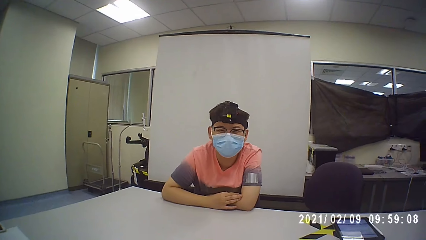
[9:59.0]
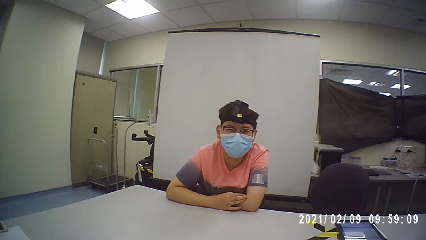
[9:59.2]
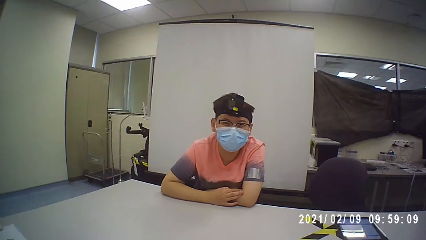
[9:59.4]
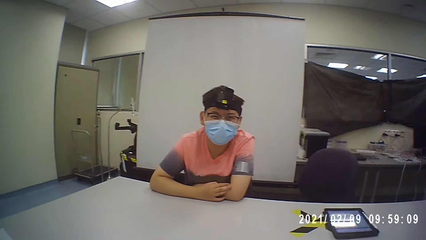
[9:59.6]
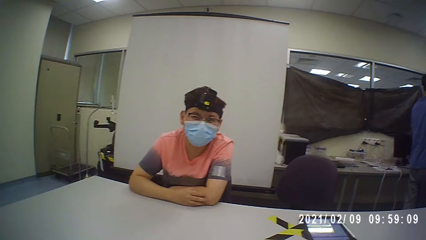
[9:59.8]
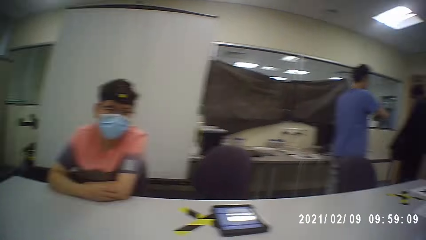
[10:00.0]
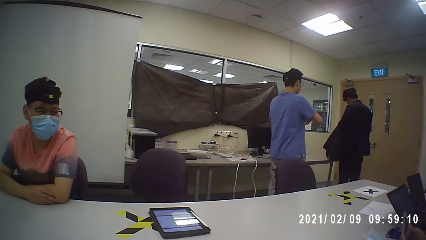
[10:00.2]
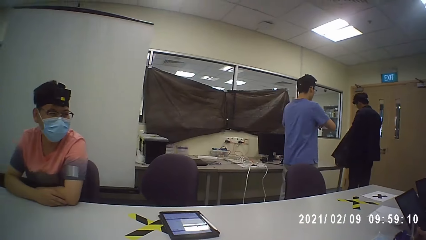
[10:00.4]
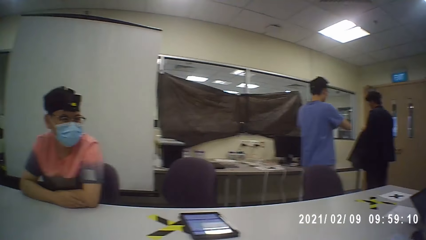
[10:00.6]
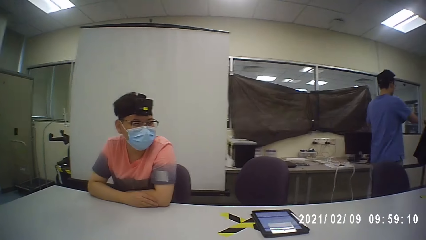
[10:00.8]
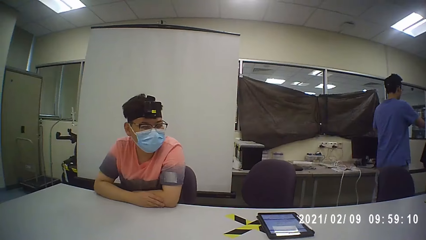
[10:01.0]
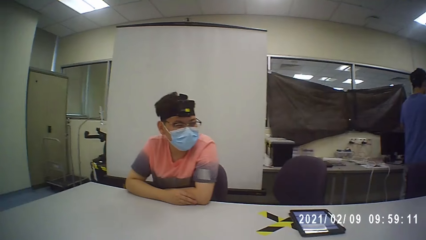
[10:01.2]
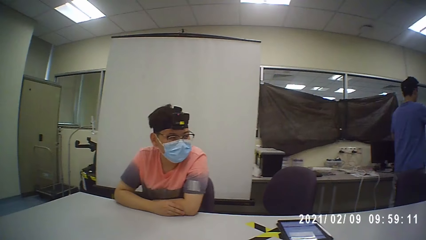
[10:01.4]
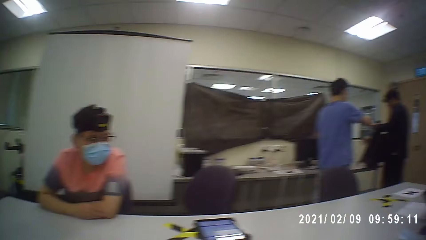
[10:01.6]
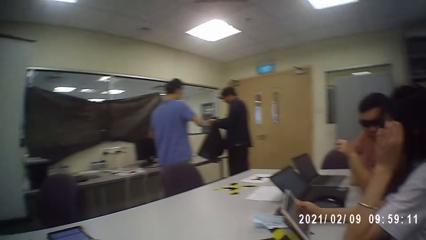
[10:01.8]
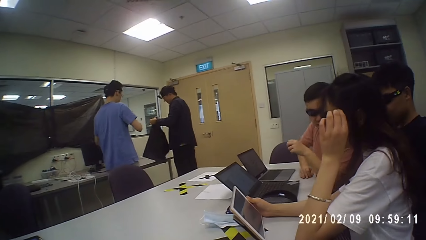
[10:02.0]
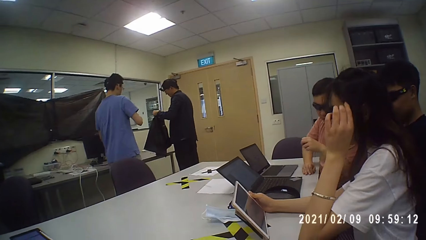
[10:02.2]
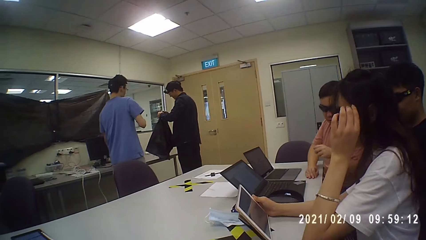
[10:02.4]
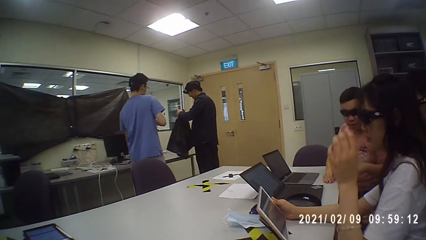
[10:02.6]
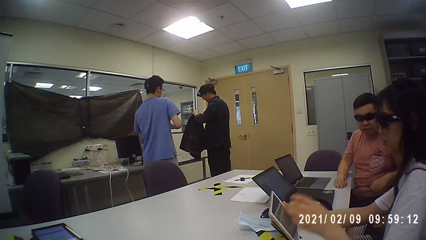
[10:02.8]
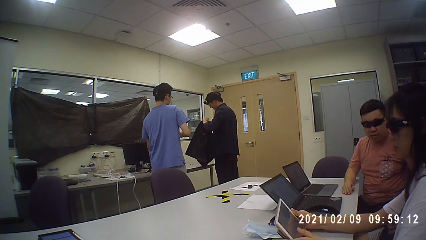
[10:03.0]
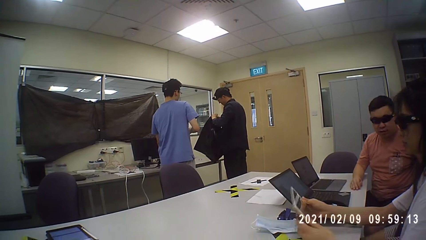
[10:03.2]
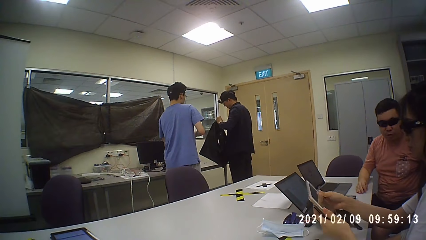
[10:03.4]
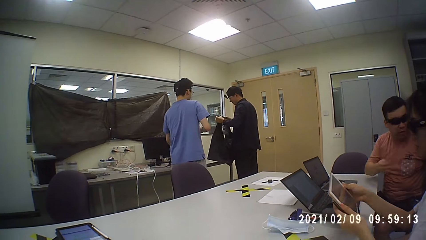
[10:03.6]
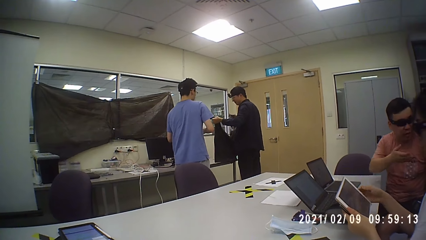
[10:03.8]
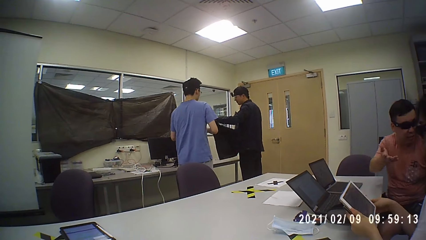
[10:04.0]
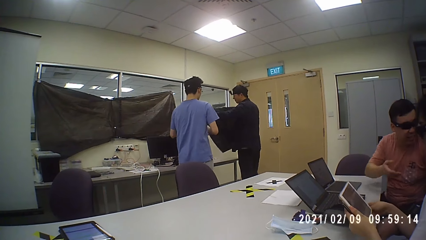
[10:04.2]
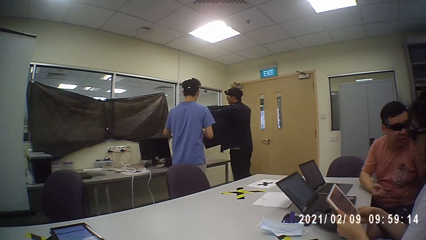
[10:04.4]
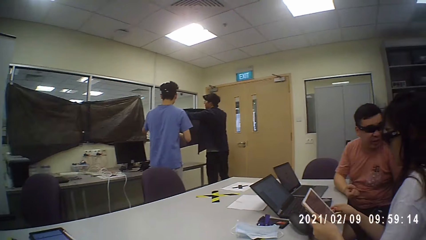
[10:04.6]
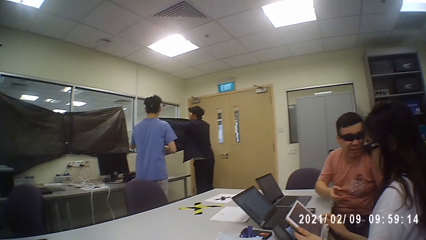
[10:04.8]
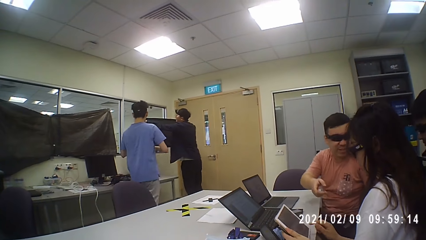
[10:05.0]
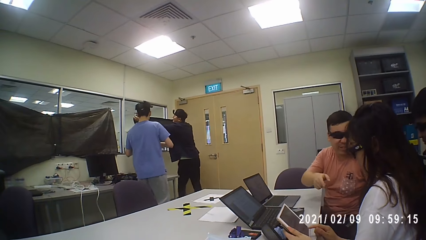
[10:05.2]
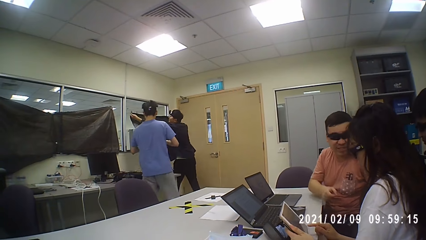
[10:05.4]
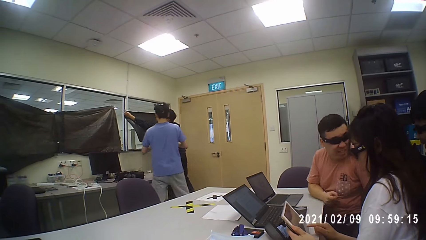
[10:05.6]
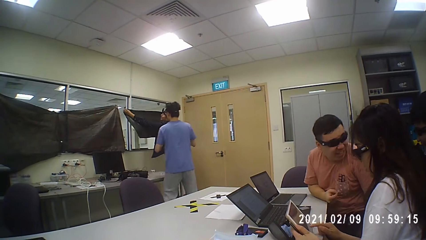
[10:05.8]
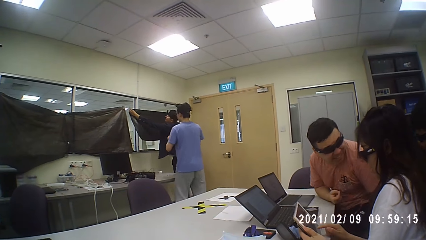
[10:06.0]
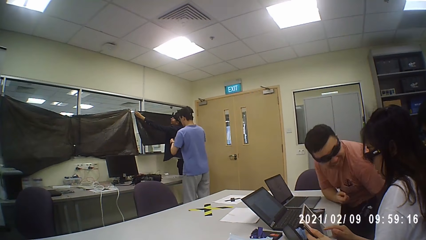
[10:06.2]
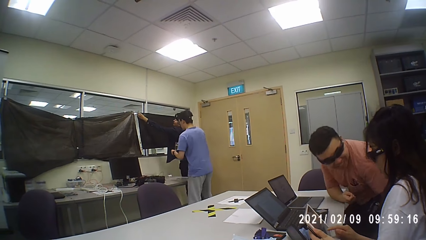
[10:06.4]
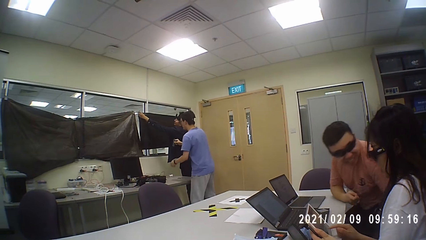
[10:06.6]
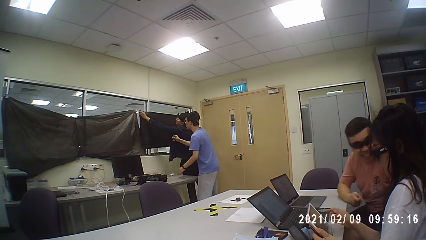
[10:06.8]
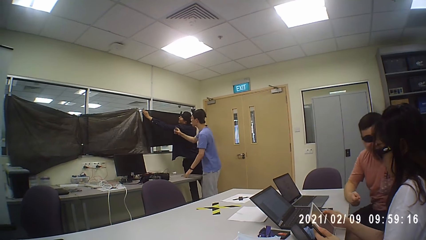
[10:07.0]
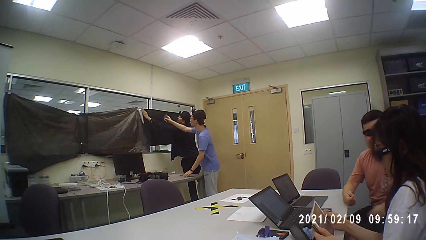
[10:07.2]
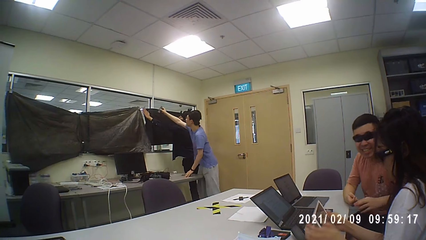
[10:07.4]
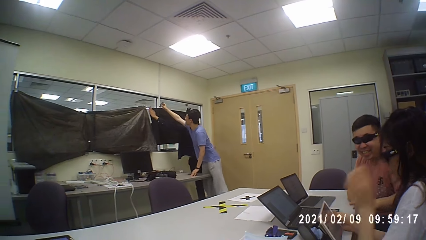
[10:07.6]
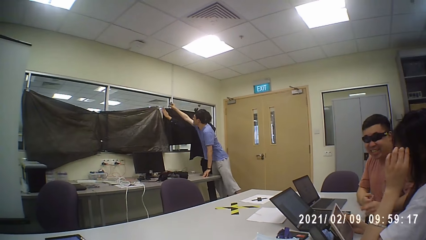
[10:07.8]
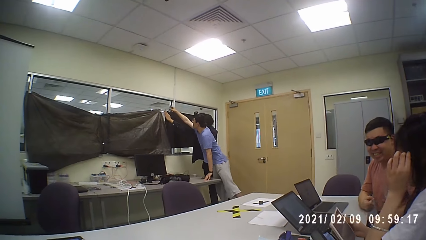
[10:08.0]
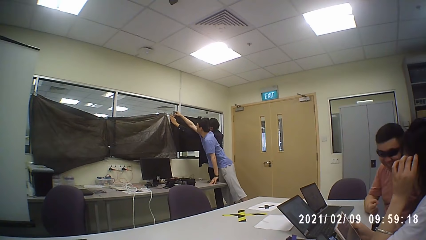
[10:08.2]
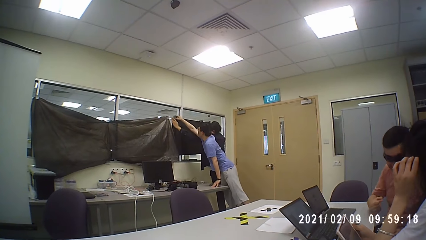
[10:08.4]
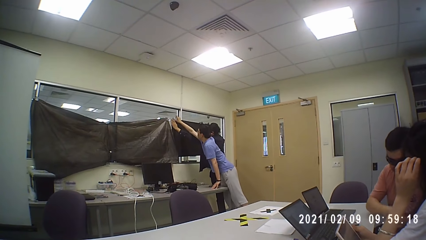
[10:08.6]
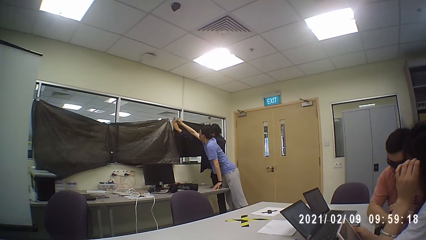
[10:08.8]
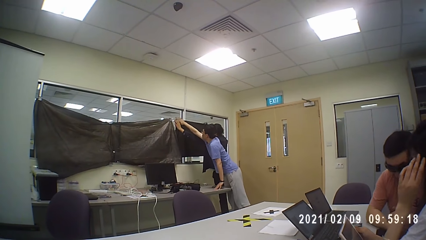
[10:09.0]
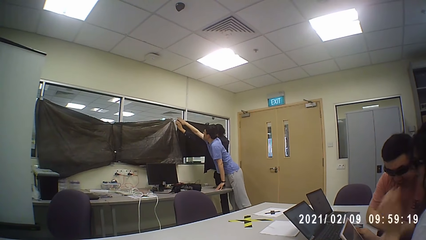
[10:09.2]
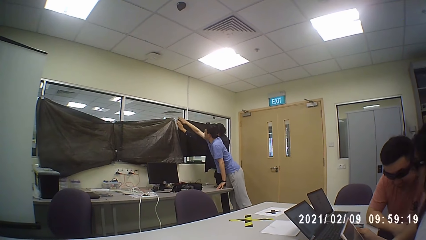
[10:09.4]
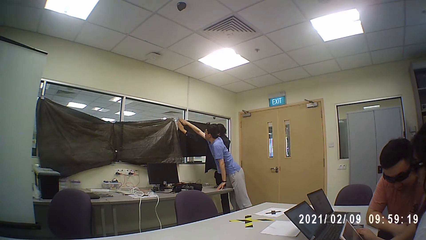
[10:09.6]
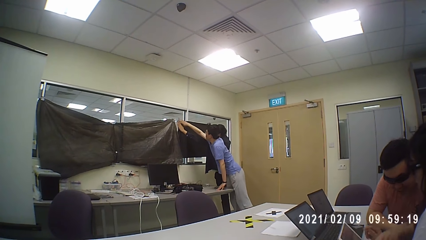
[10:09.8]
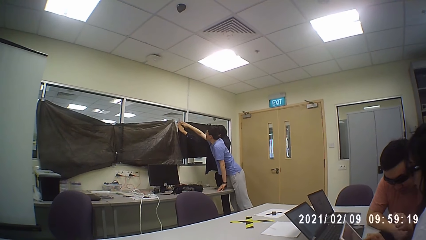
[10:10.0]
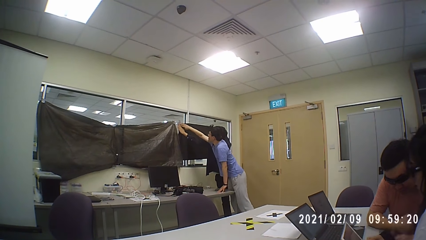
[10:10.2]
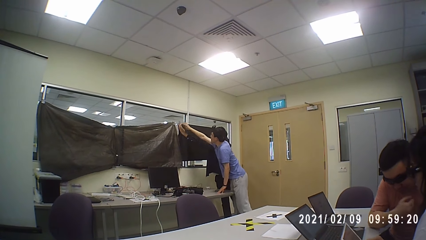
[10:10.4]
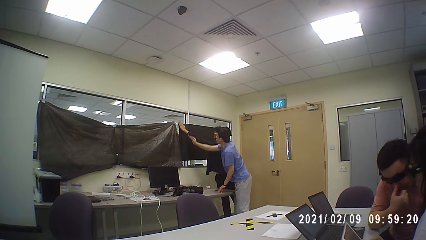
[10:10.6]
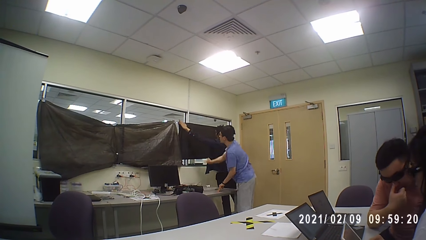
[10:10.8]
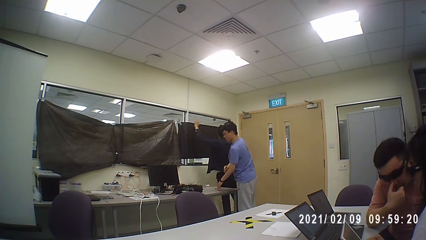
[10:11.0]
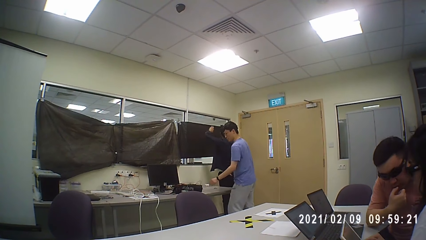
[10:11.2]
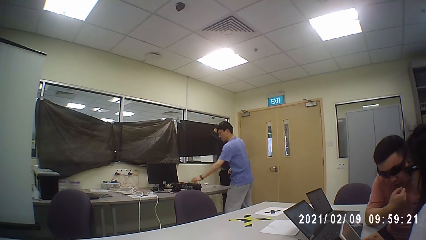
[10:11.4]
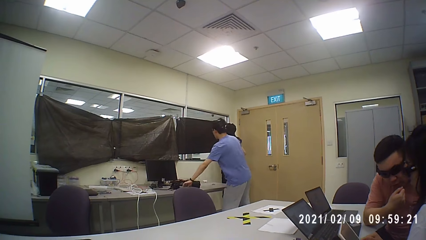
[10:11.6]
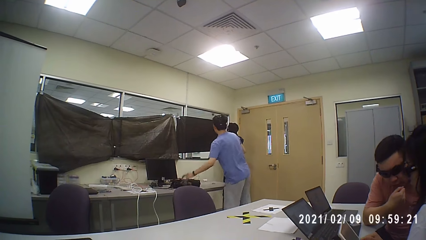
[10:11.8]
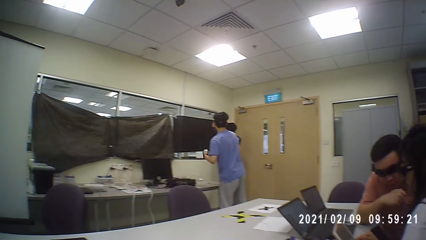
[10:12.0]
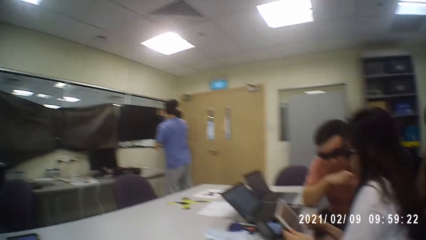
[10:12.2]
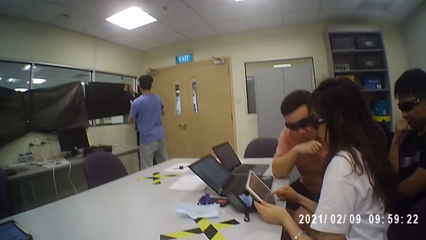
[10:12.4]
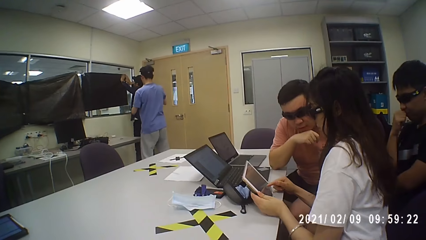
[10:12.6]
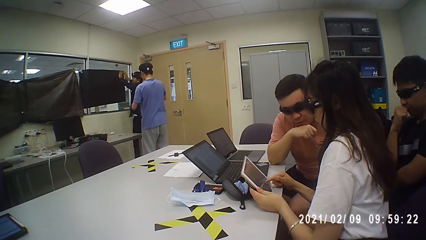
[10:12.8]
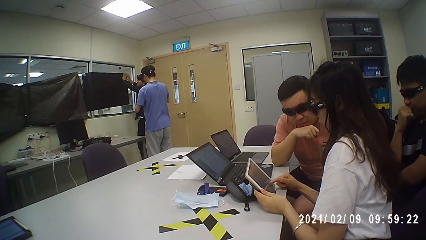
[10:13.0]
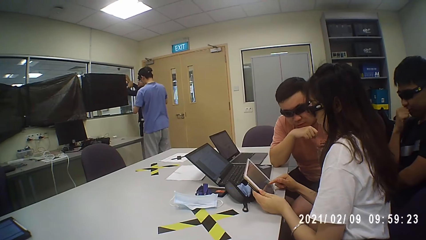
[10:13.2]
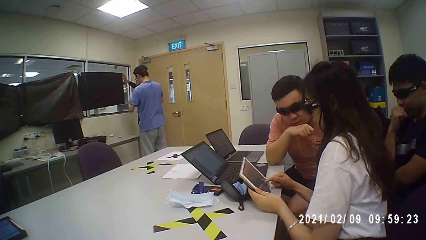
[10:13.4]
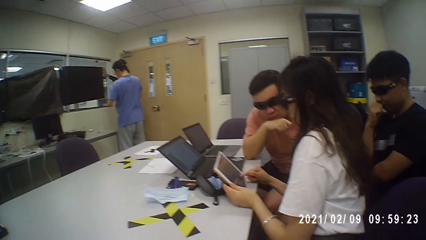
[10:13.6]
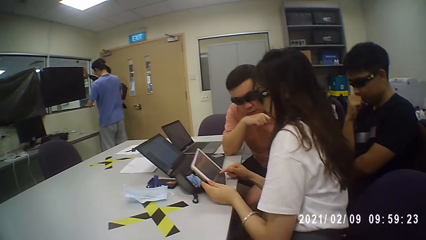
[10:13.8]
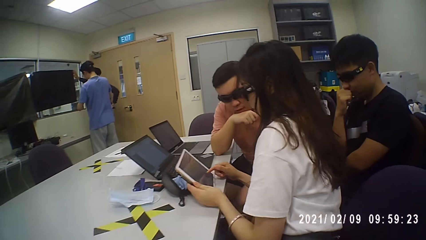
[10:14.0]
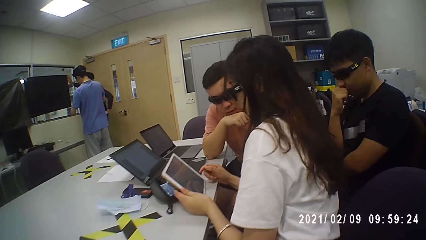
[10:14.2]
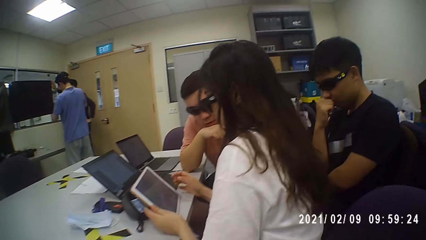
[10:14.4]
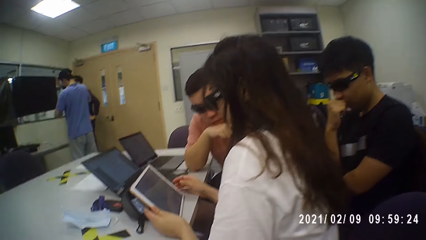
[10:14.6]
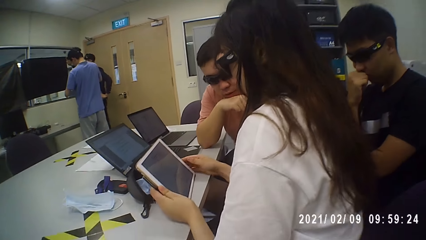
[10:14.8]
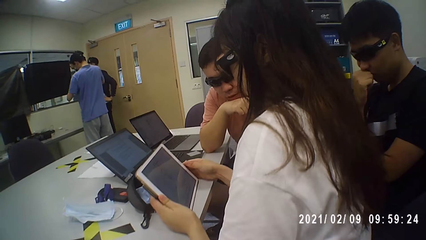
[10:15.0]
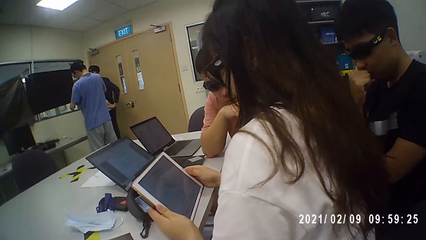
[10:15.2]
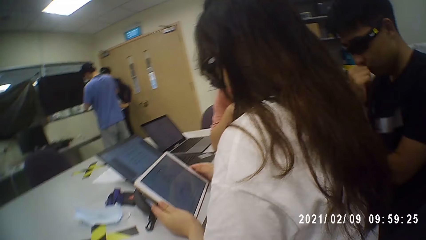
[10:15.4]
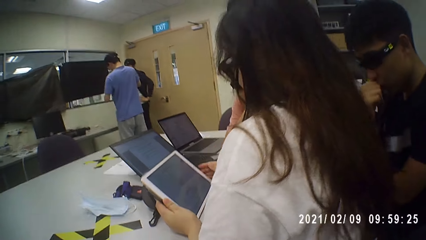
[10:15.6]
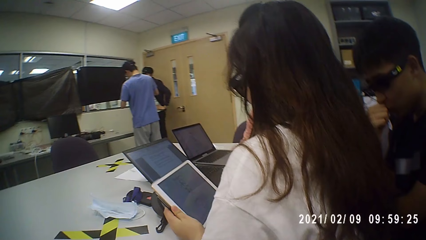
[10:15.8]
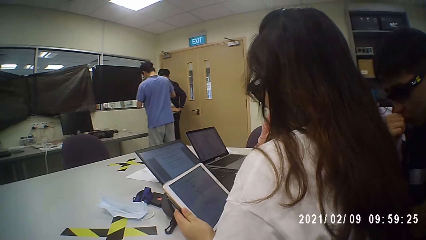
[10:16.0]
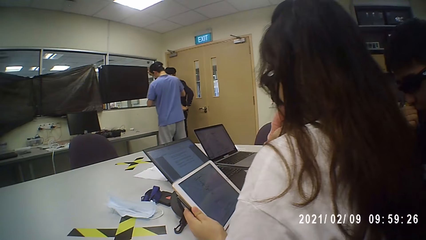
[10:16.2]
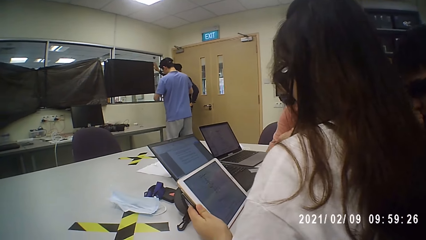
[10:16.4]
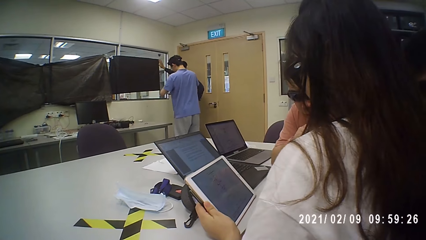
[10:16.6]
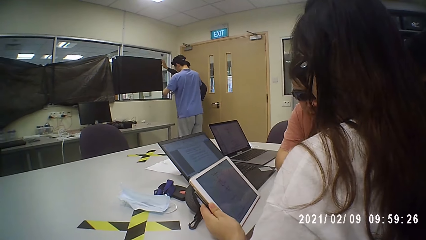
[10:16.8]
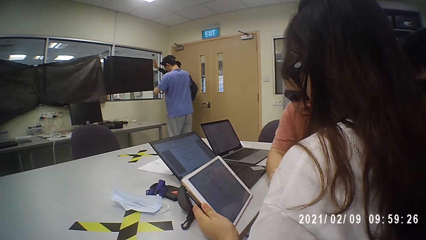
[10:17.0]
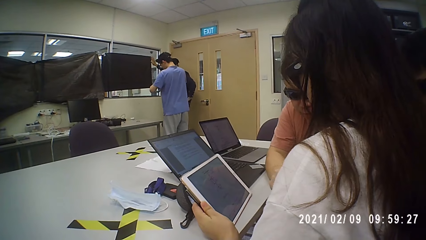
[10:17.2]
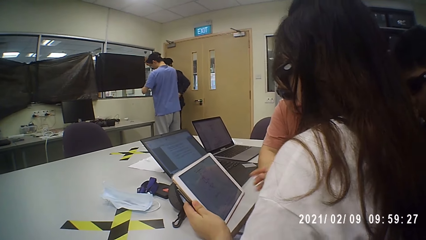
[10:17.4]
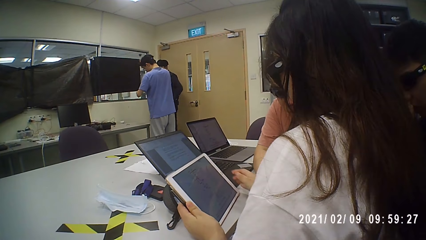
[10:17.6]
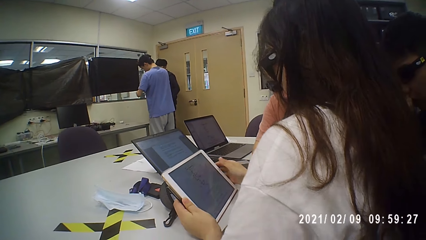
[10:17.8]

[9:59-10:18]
A person helps another person close the window curtain. The camera wearer looks around. The first person and the other person close the window curtain. A third person and a fourth person look at a tablet and discuss.
